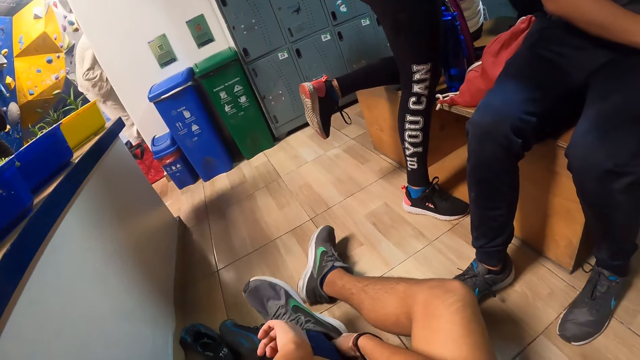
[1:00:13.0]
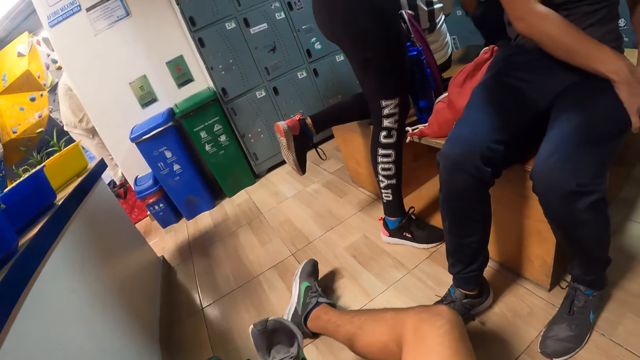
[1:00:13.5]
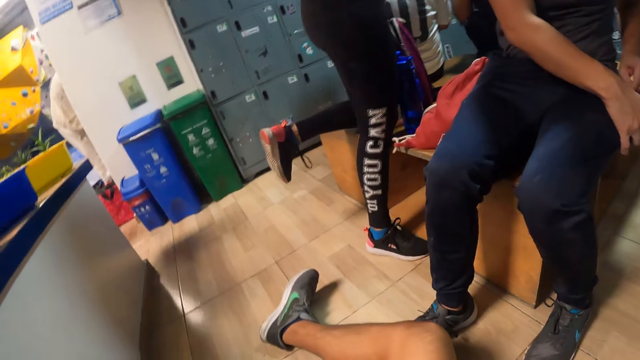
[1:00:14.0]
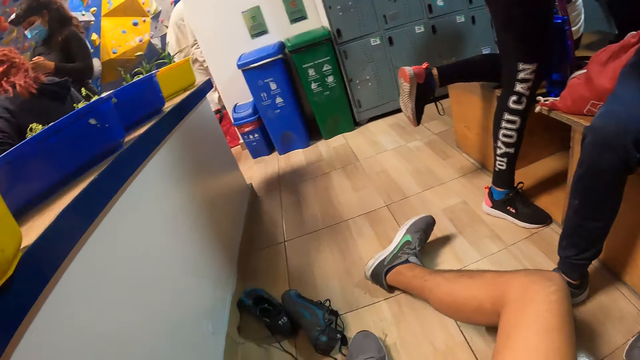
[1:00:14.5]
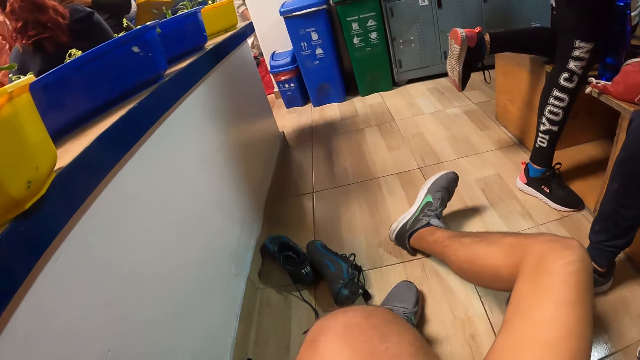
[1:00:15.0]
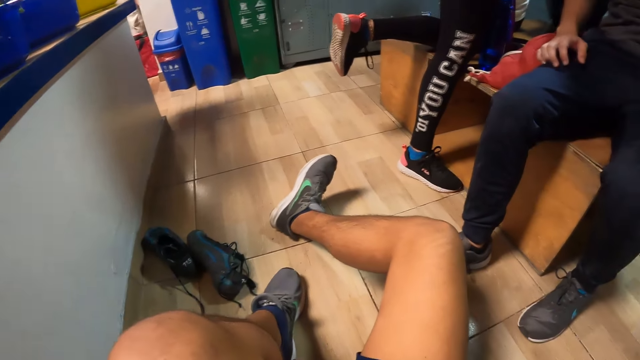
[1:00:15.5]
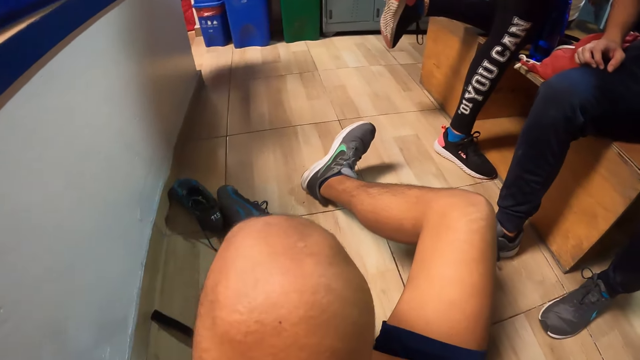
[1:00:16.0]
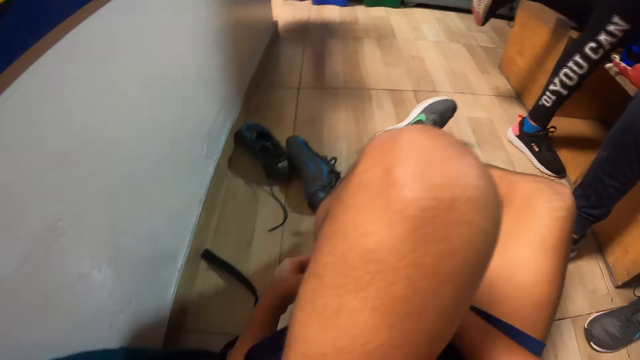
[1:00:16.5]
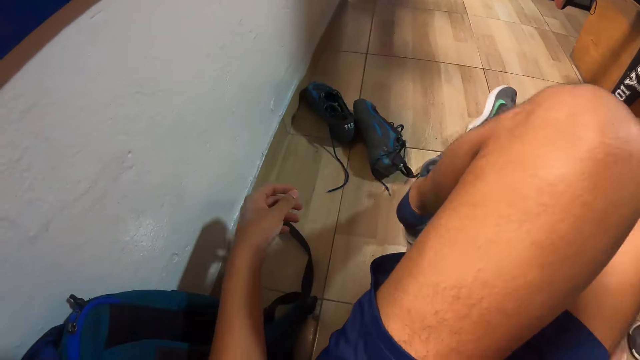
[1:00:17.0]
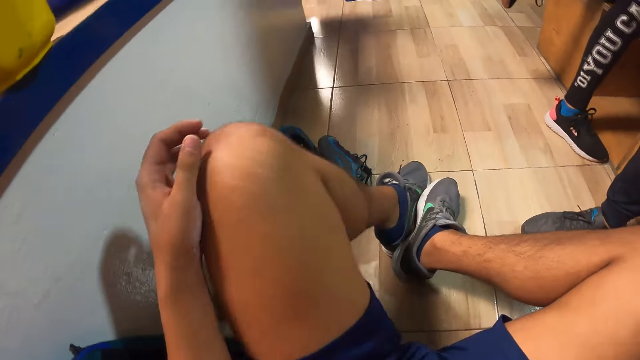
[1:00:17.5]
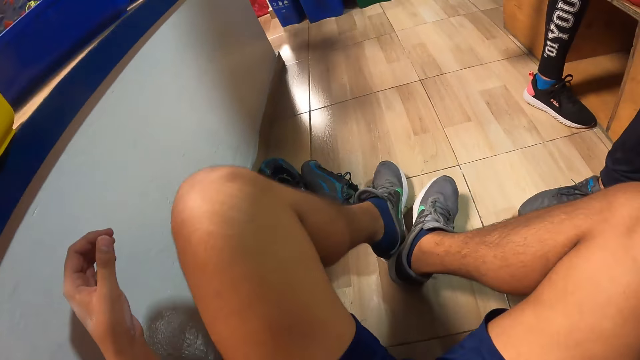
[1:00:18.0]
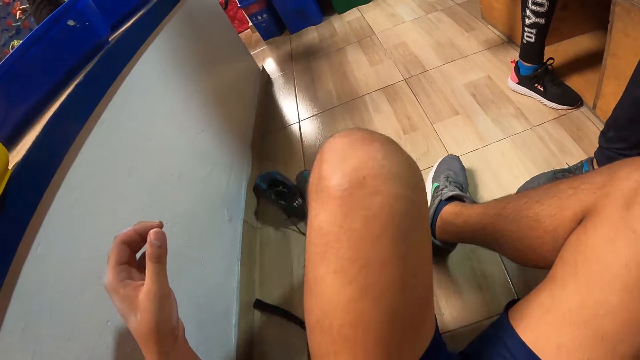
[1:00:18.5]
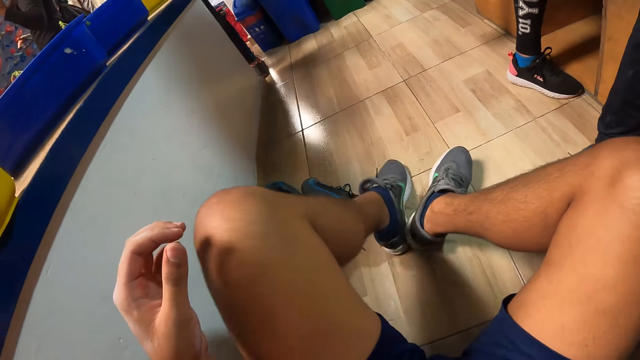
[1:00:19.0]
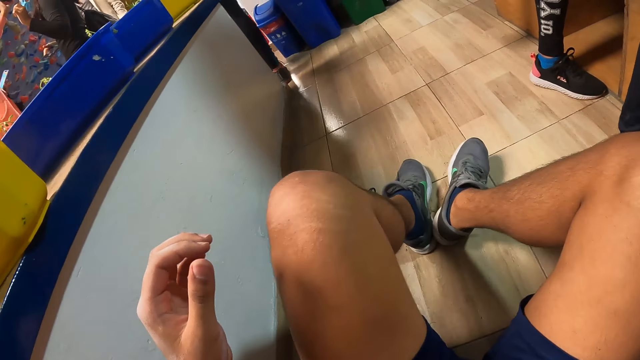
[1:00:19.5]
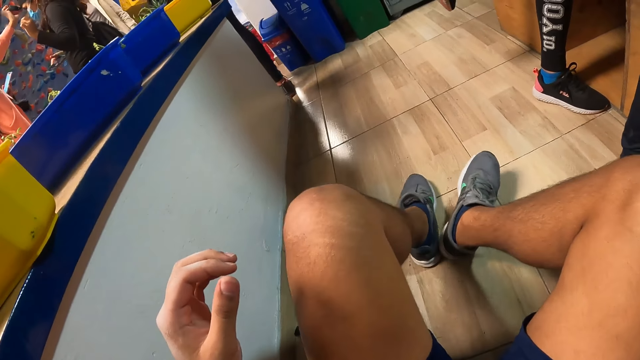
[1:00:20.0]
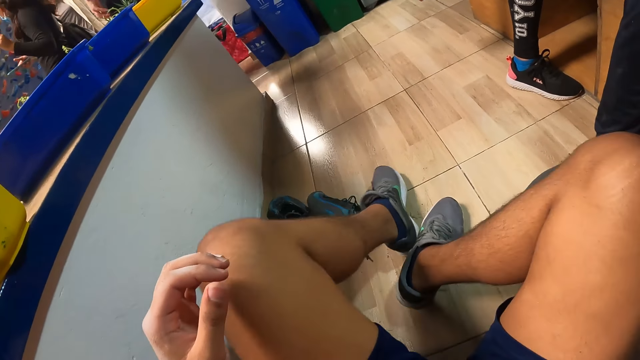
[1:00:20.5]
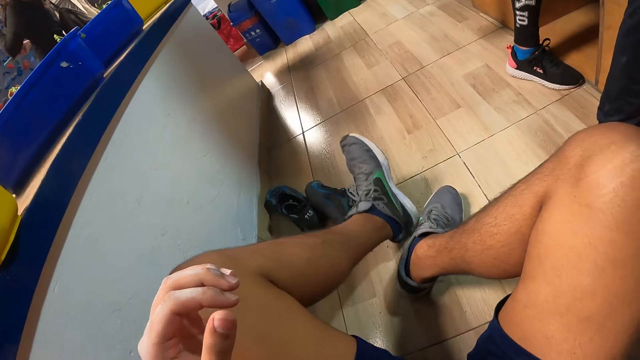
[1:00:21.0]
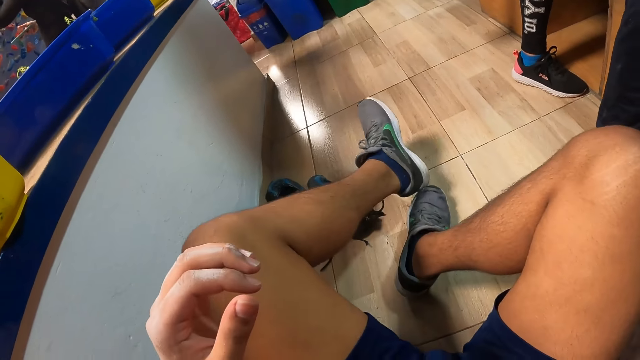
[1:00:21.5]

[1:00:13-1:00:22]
The camera wearer wears the shoe. He wears the left foot sneaker with his right leg.

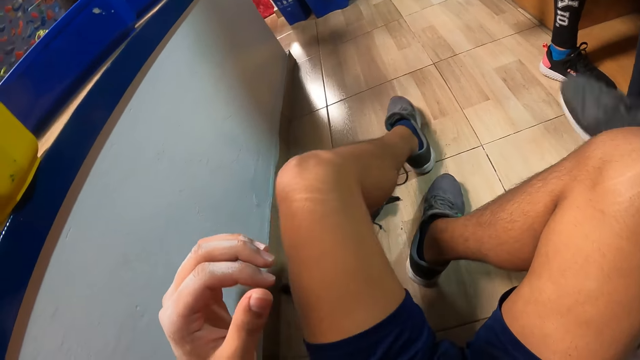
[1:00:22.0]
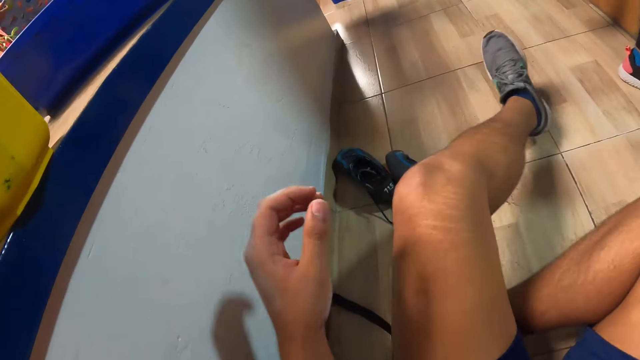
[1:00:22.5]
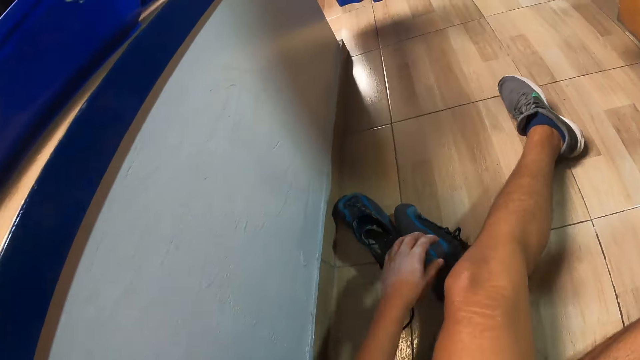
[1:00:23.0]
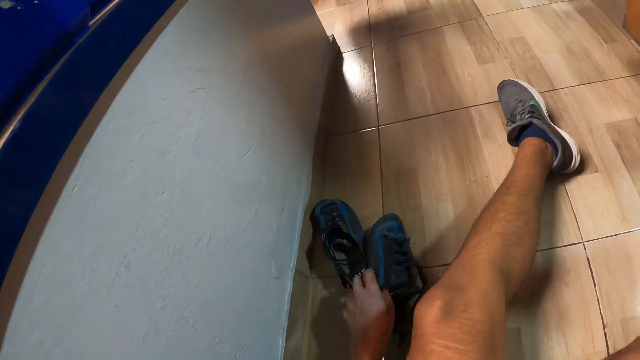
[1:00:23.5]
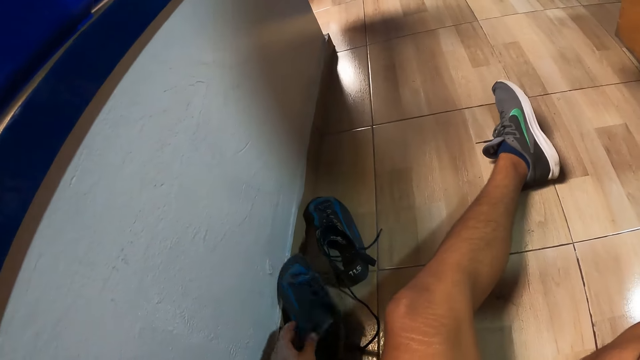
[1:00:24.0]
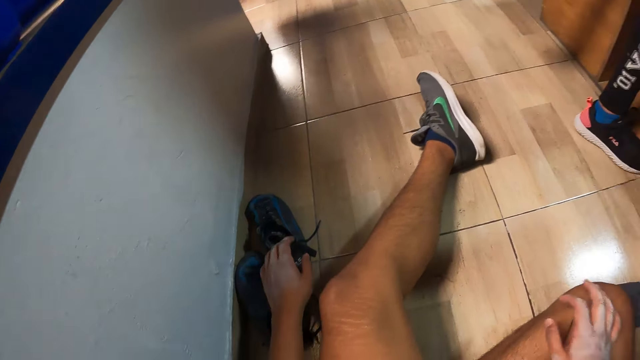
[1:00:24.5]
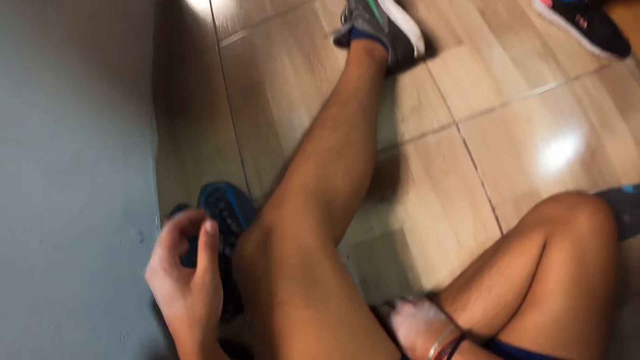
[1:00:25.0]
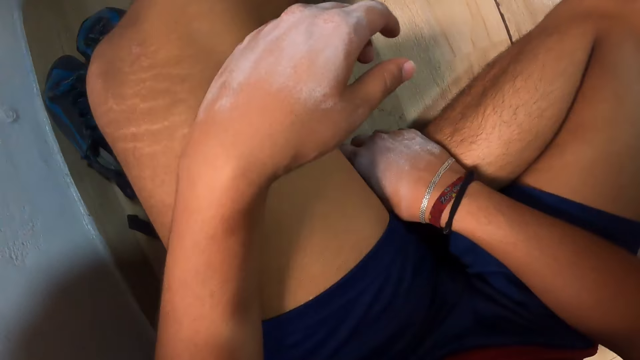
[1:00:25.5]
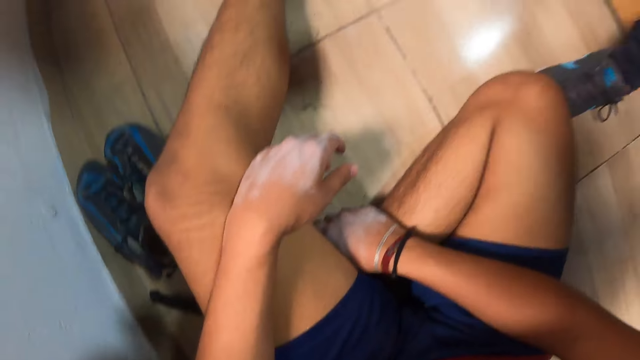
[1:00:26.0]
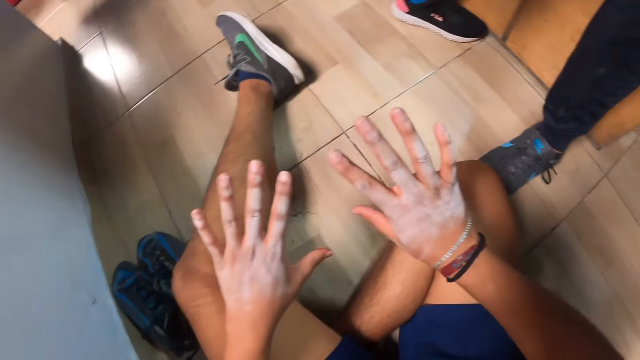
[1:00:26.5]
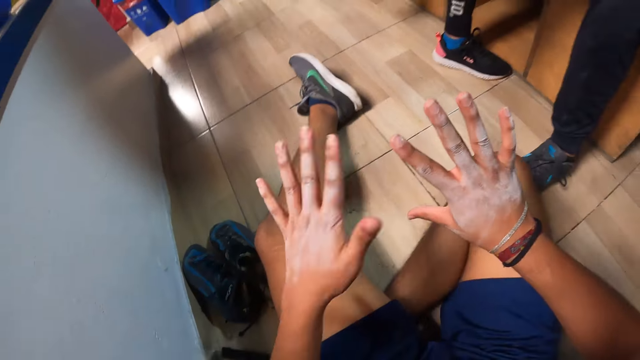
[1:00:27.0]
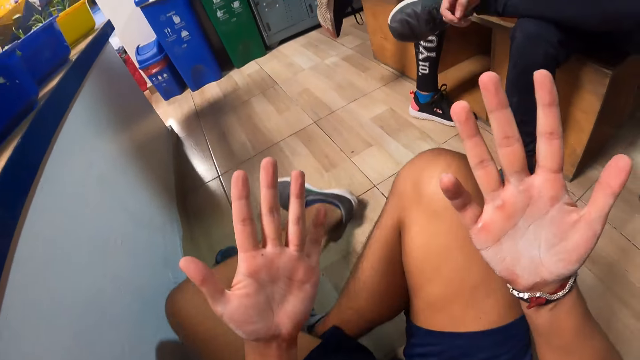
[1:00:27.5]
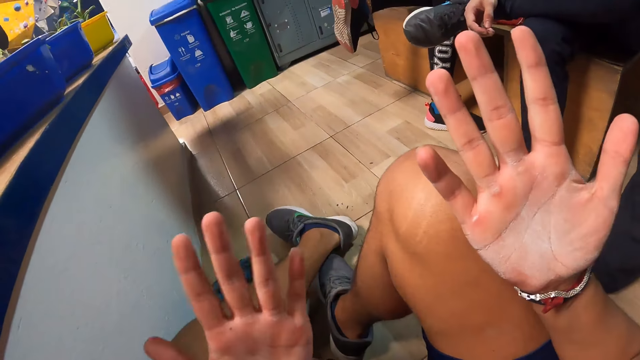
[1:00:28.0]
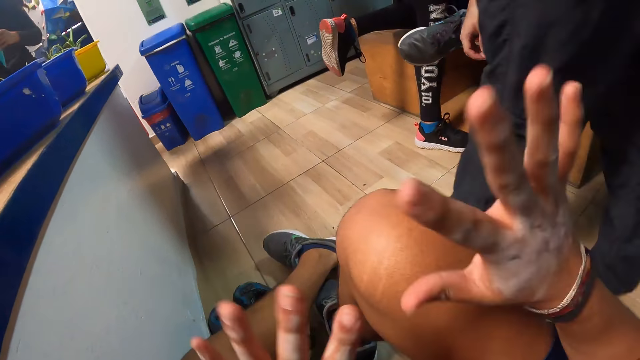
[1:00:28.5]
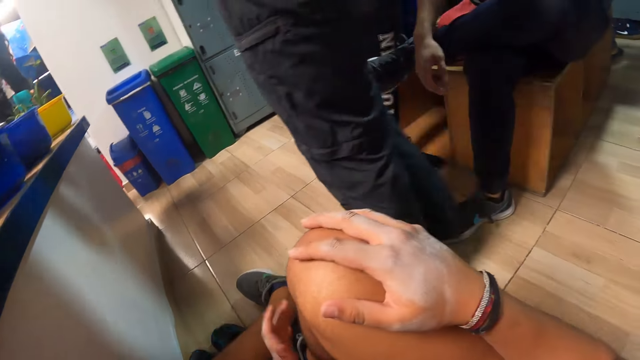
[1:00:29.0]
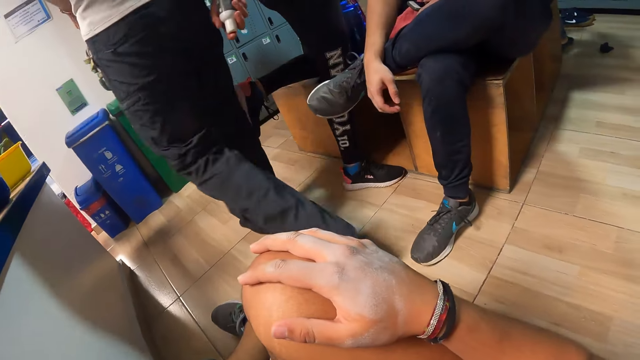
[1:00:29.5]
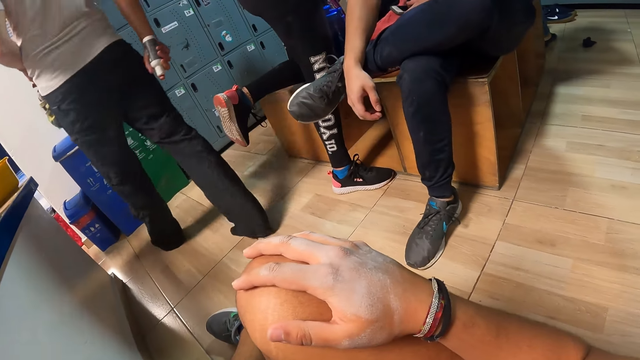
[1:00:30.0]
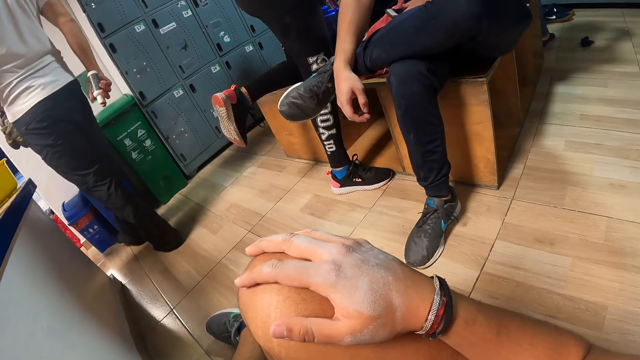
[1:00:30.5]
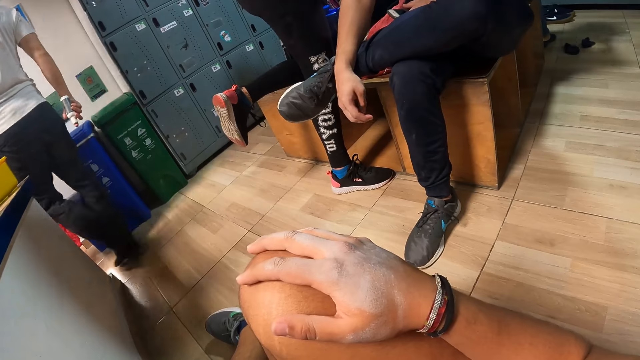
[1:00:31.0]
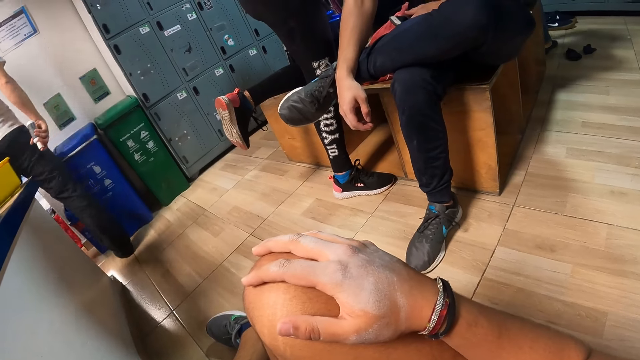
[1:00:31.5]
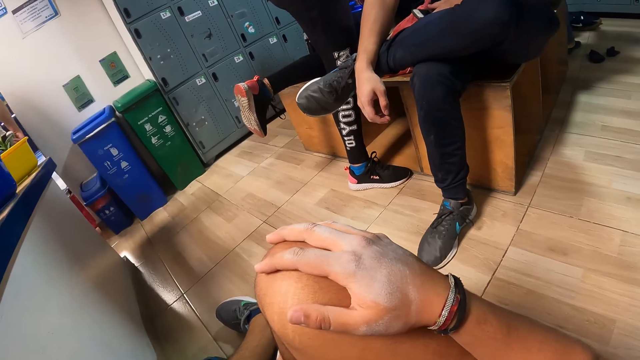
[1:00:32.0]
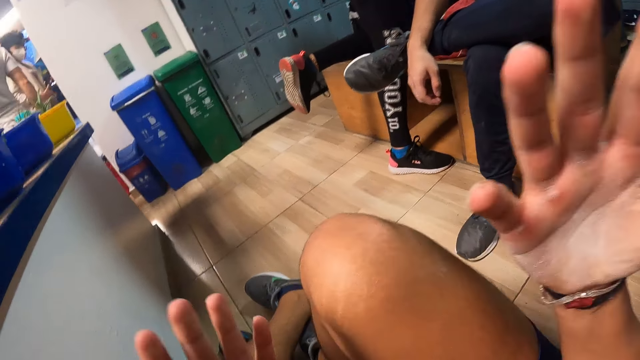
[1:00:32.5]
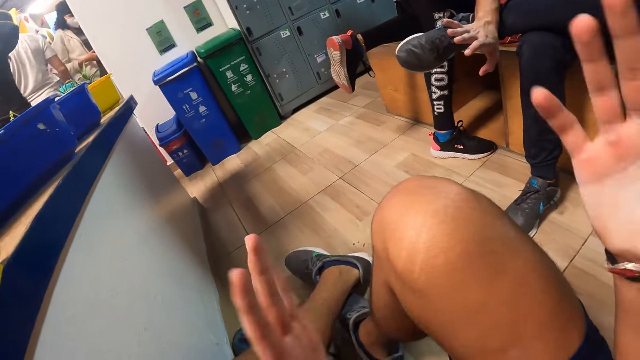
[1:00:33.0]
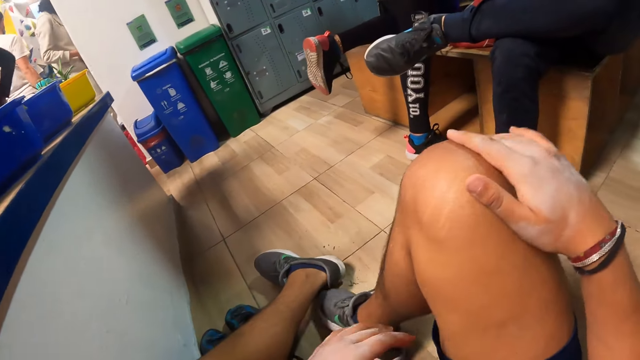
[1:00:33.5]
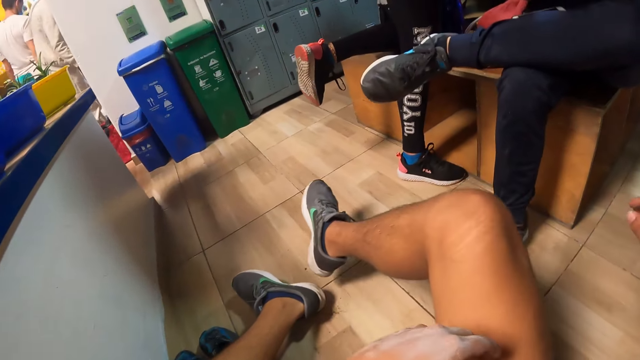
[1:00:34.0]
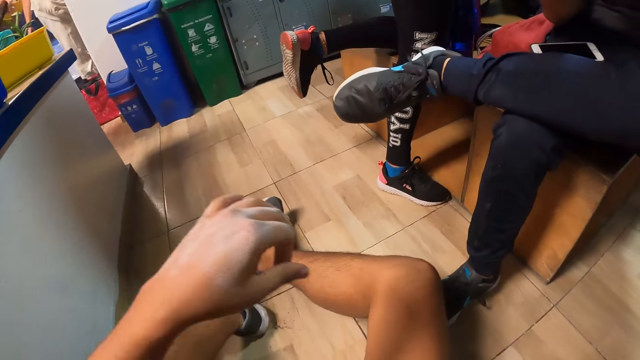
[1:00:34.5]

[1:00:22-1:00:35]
The camera wearer picks the left foot shoe from the floor with his left hand. He moves the right foot shoe on the floor with his left hand. He stares at the hand.
